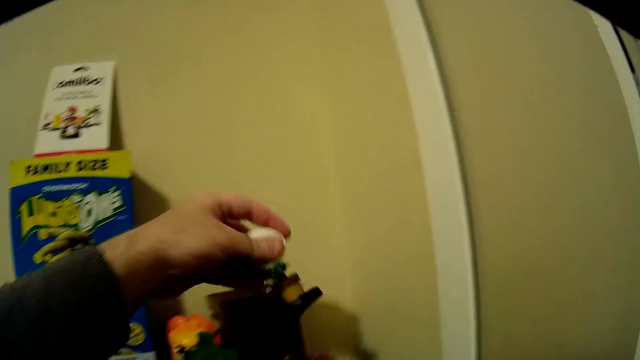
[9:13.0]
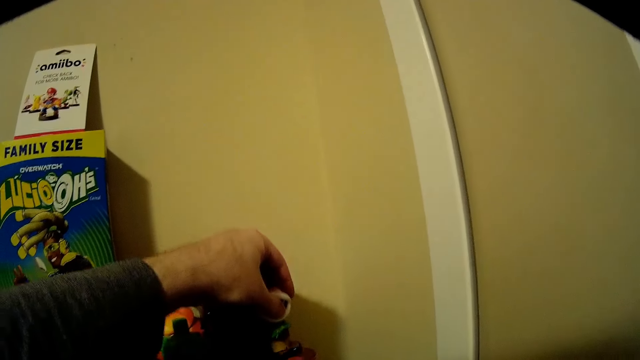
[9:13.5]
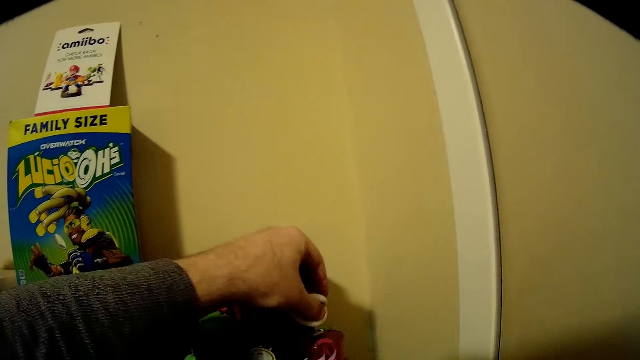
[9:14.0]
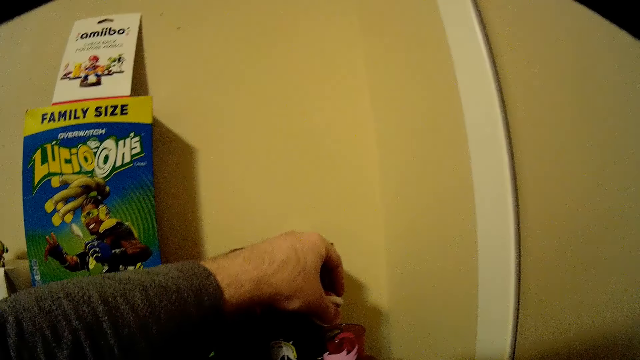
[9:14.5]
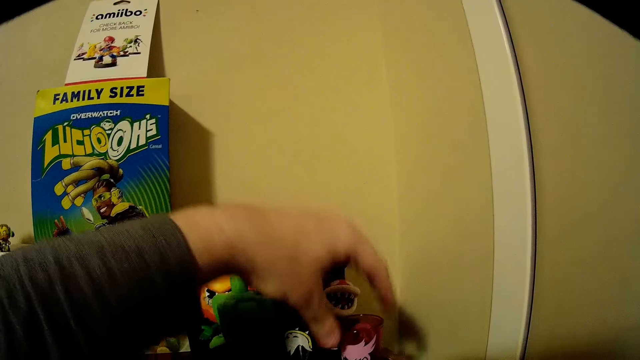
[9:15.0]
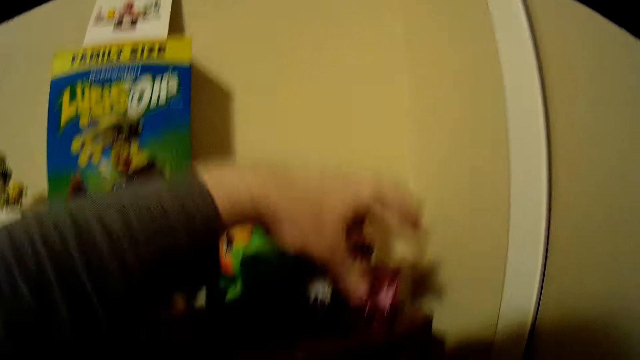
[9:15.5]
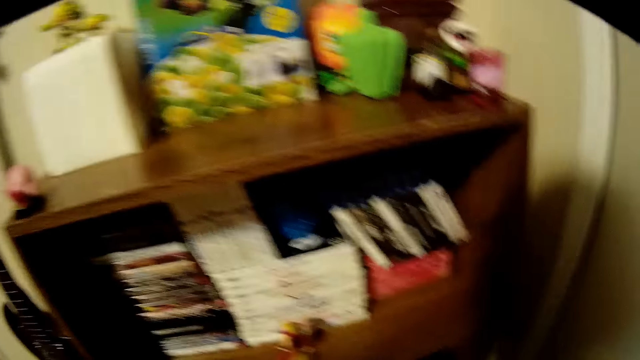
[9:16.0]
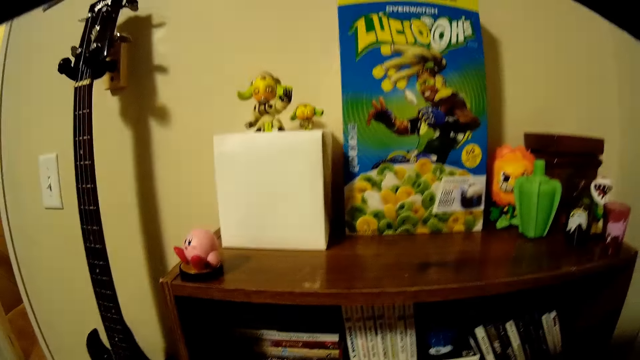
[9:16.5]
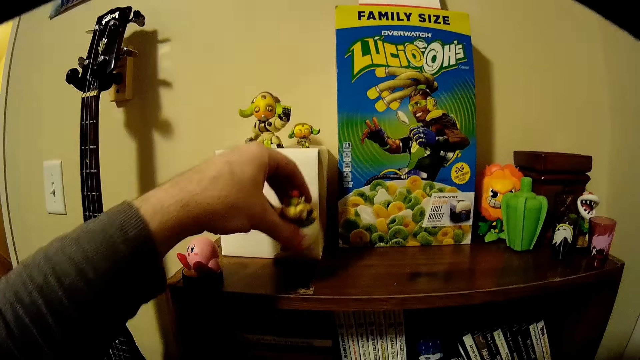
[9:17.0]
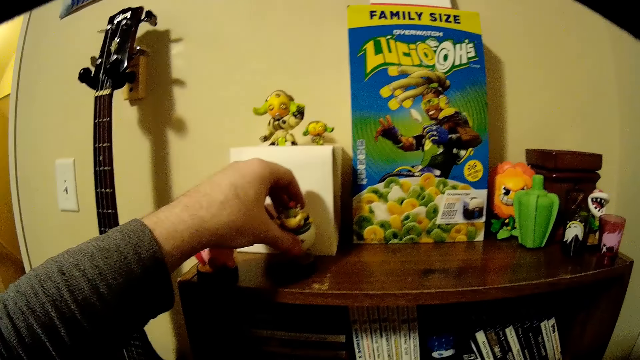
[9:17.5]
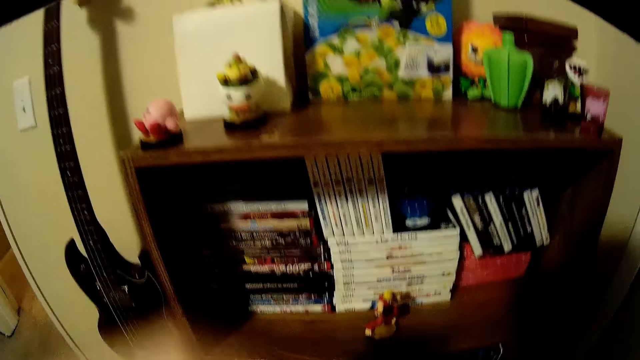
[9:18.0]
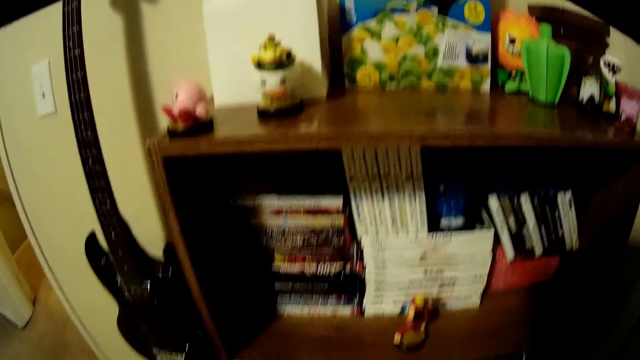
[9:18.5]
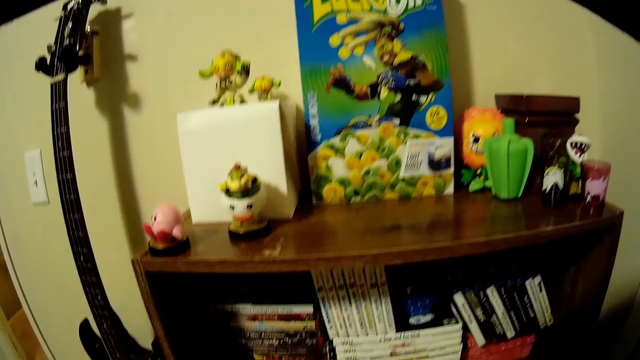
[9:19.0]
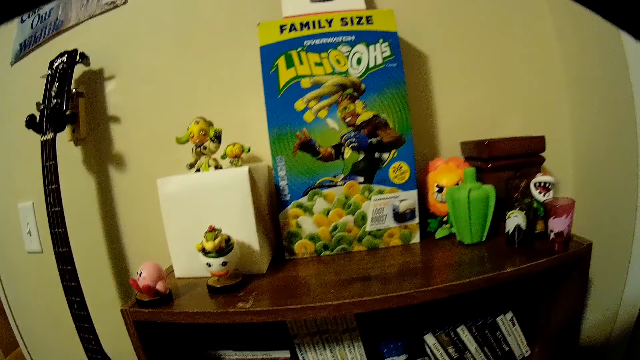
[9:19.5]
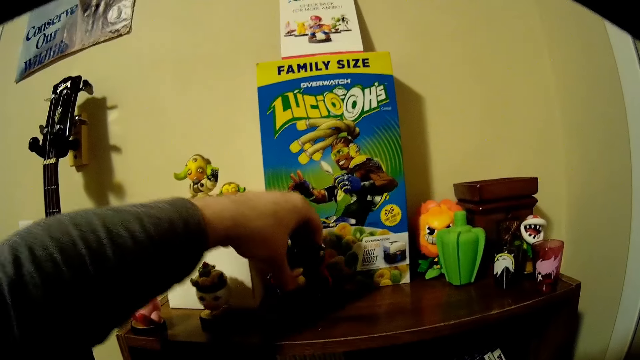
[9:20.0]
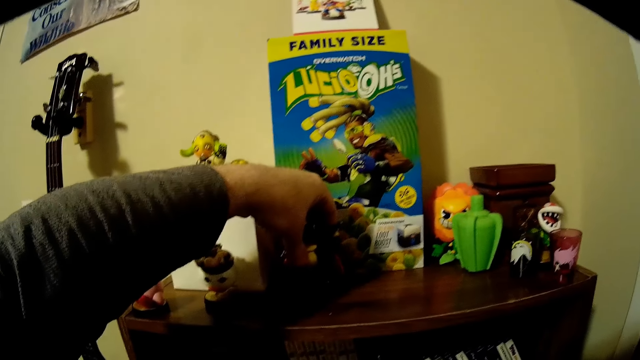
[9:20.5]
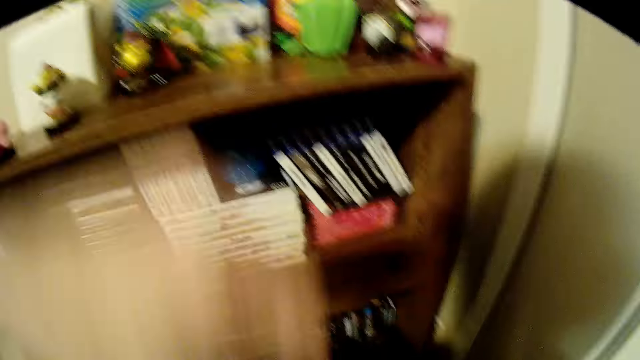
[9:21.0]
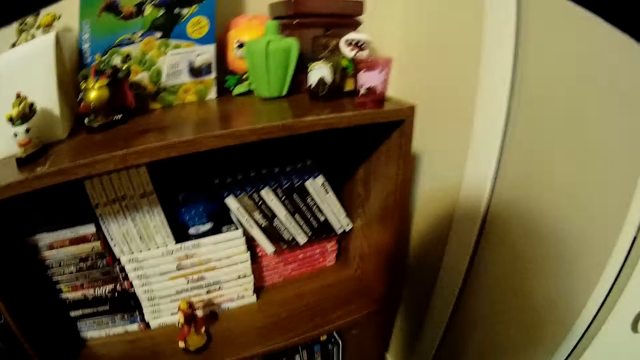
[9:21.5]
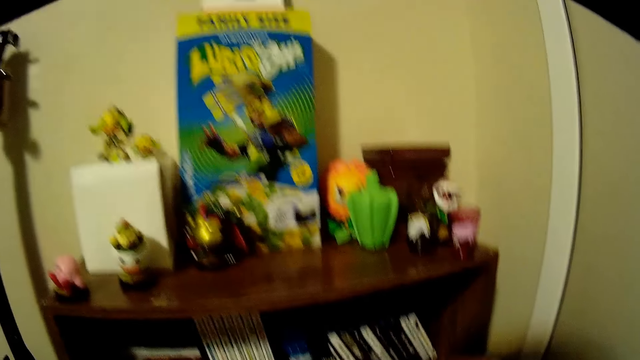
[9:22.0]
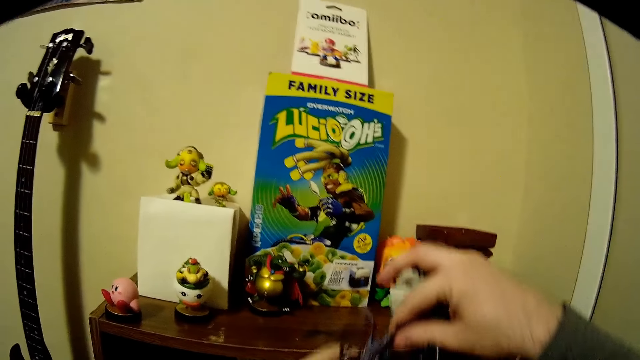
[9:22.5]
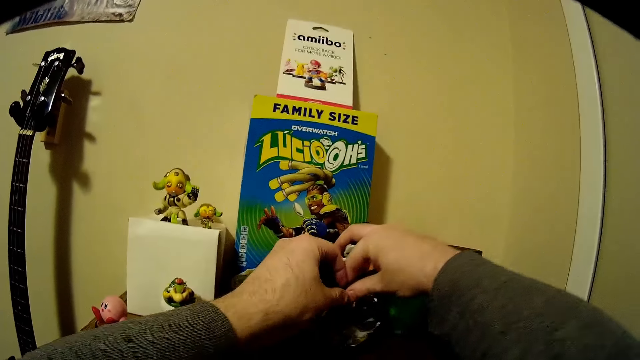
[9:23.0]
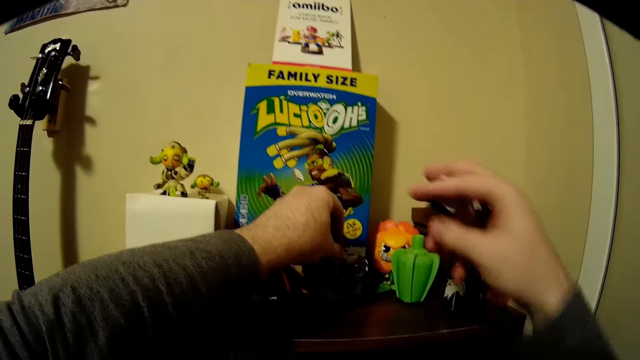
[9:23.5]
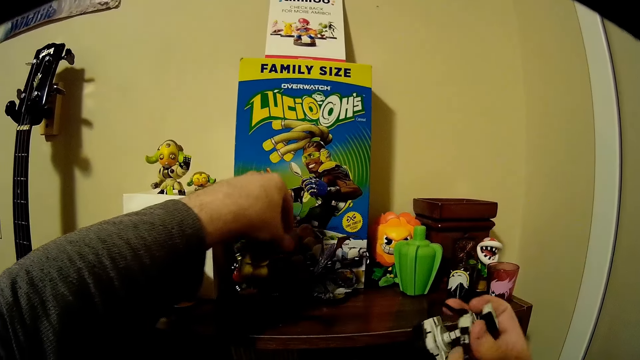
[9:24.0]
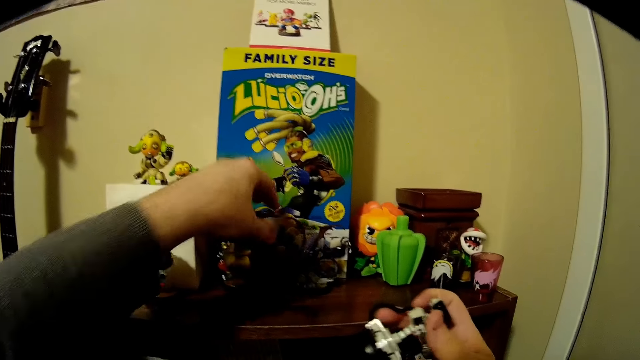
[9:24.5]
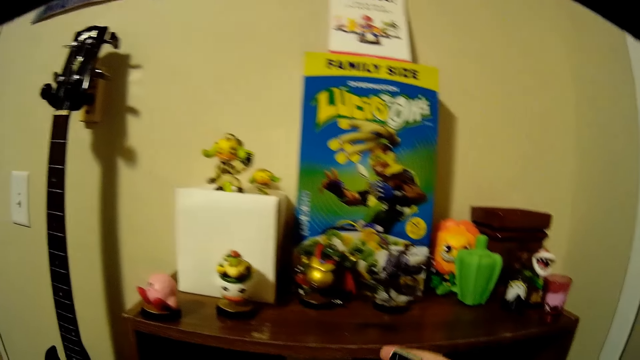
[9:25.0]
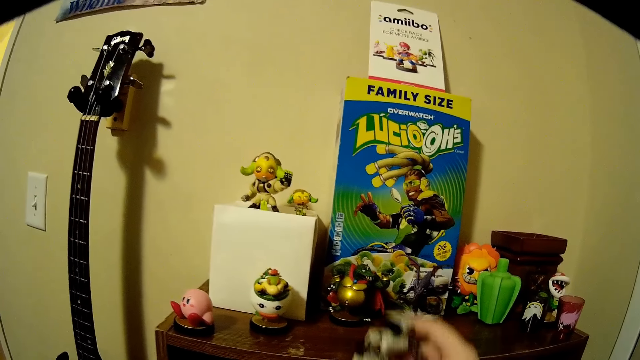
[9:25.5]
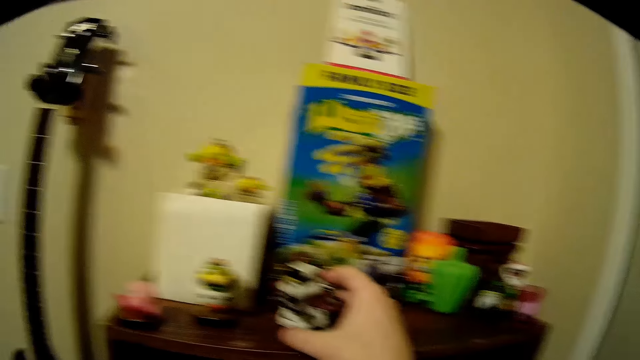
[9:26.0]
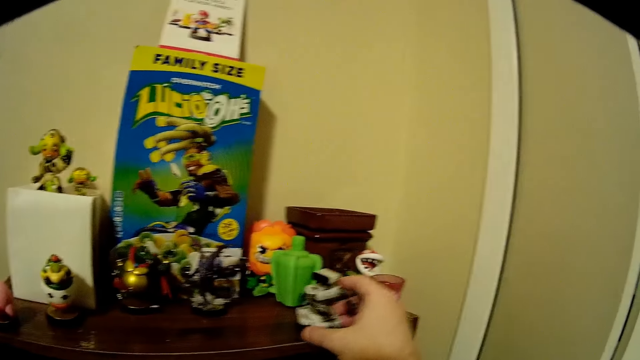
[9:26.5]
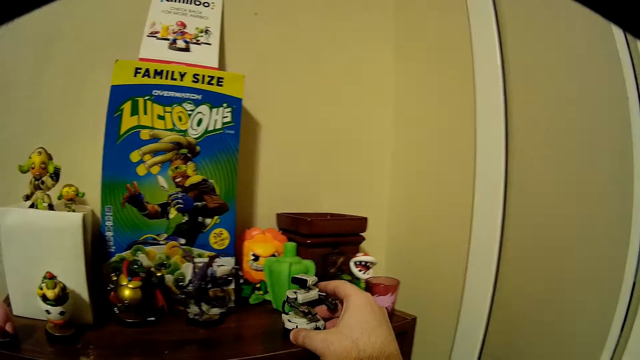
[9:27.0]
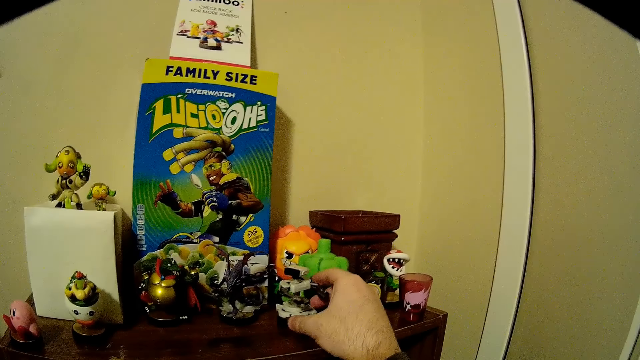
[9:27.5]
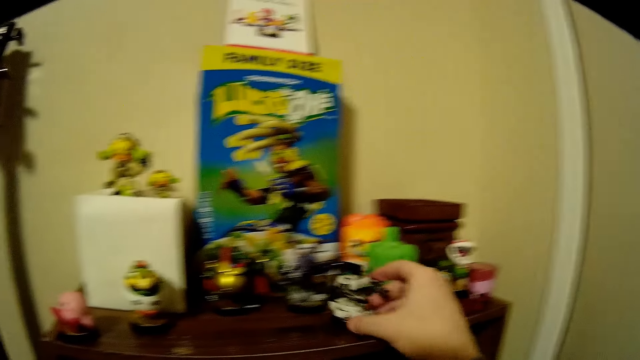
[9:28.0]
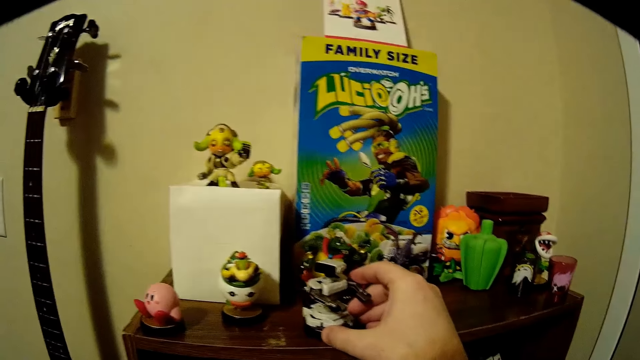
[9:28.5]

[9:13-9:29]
The camera wearer puts down a toy. He adjusts a figurine on the book shelf. He places a figurine on the book shelf. He removes his left hand from the figurine. He places the figurine on the book shelf. He removes his hand from the figurine. He places the figurines on the book shelf. He arranges the figurines on the book shelf. He places a figurine on the book shelf. He moves the figurine on the book shelf.

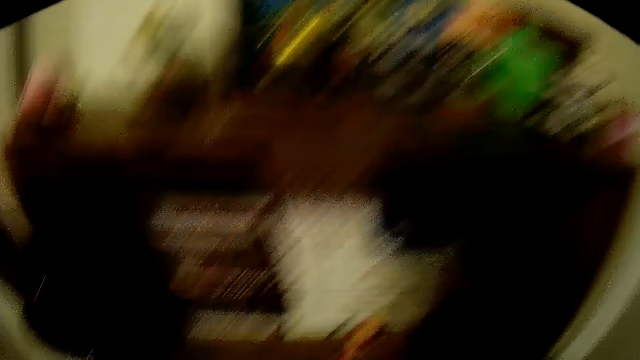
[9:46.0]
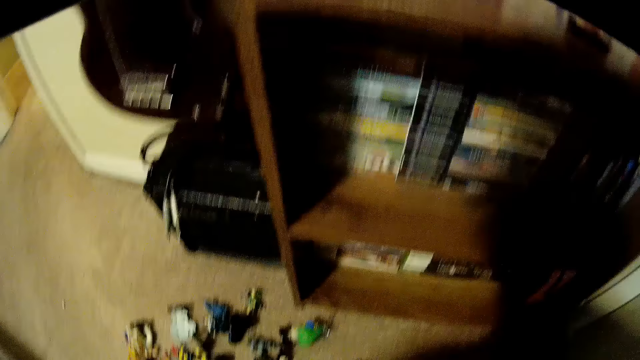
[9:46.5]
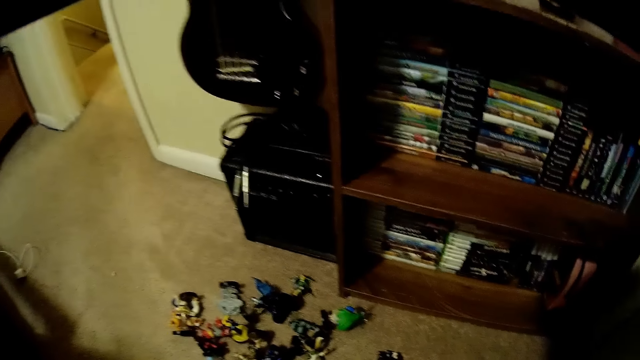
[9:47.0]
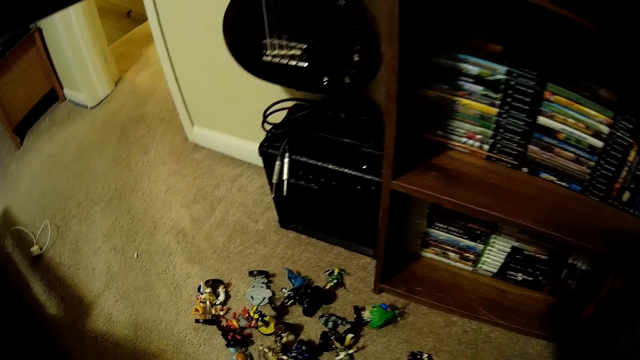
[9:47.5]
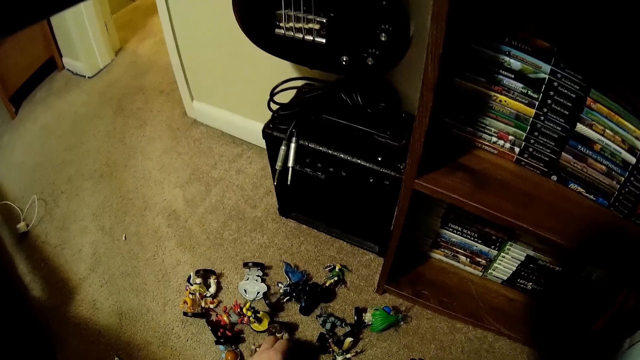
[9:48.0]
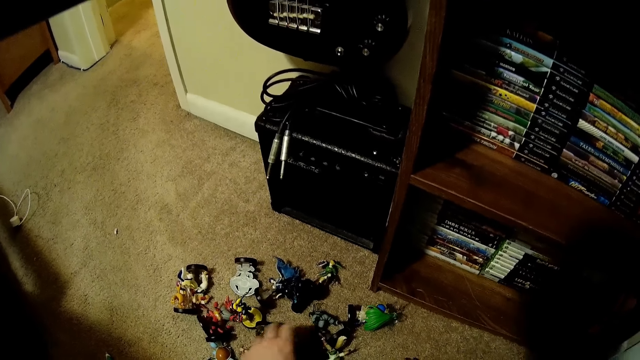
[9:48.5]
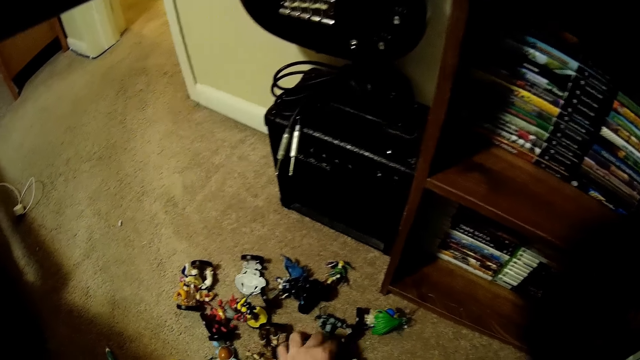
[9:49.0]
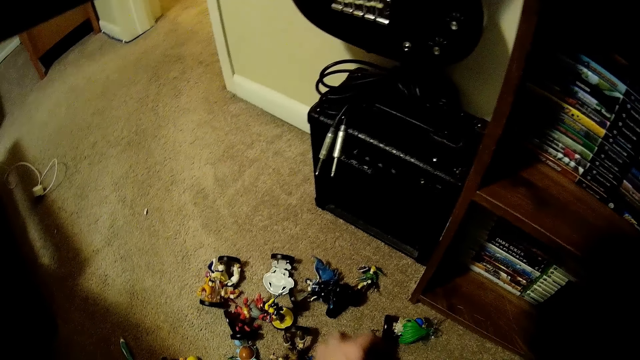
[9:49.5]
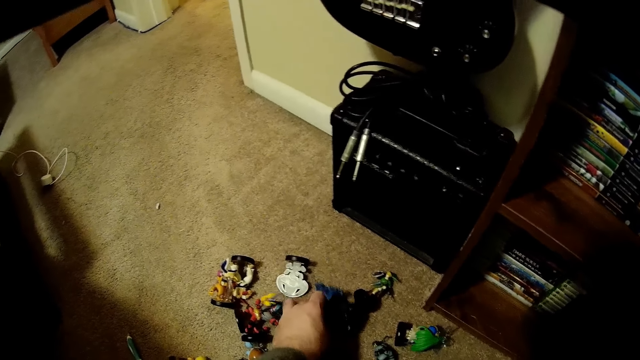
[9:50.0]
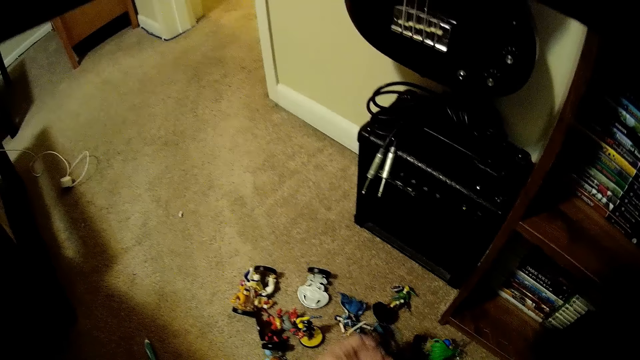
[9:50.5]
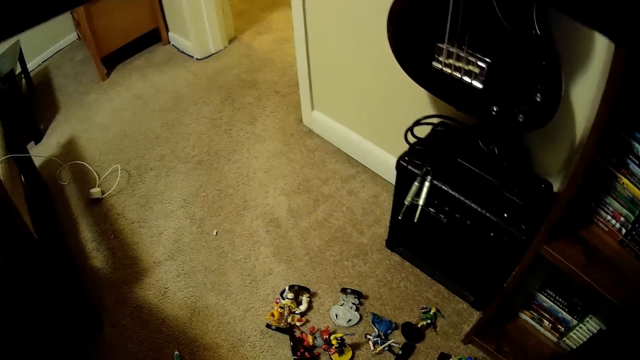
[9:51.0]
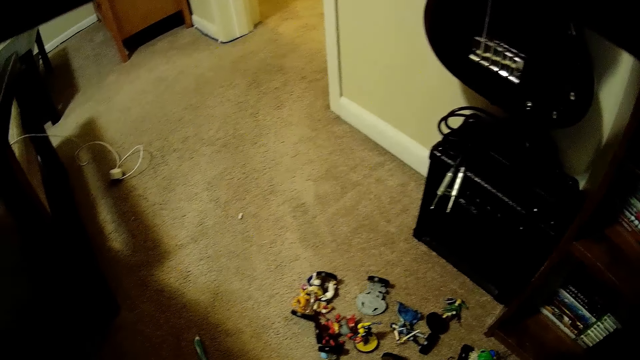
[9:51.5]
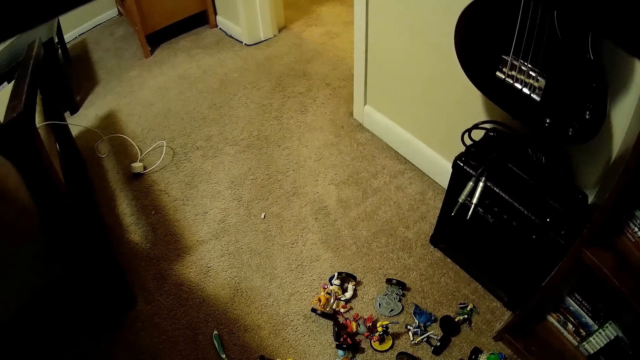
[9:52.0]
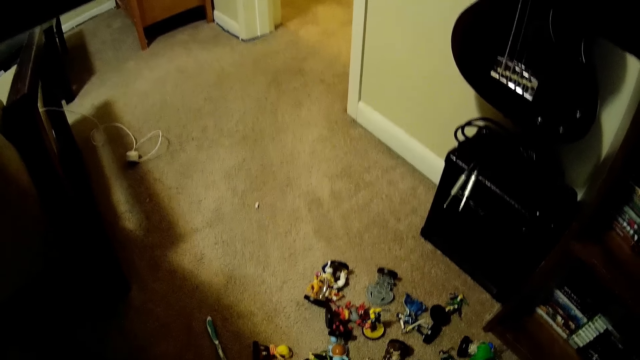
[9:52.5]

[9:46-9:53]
The camera wearer bends towards the figurines. They touch the figurines on the floor. They pick up the toys from the floor.
